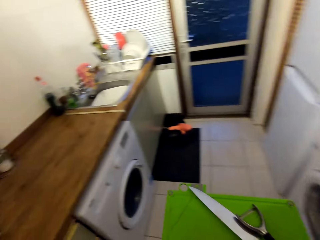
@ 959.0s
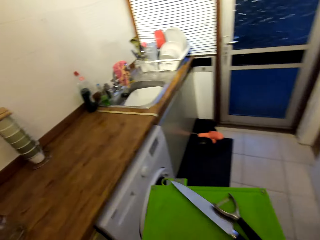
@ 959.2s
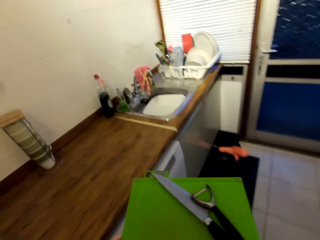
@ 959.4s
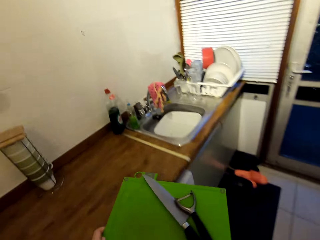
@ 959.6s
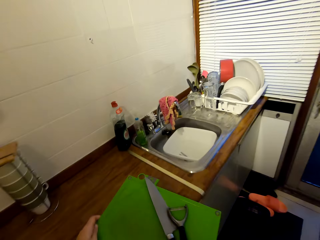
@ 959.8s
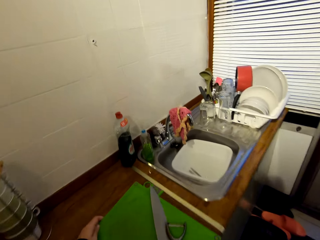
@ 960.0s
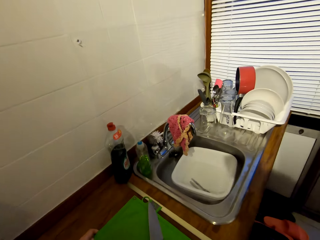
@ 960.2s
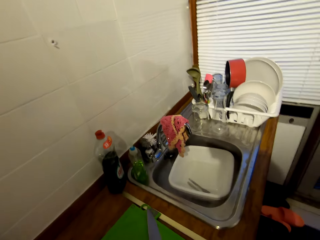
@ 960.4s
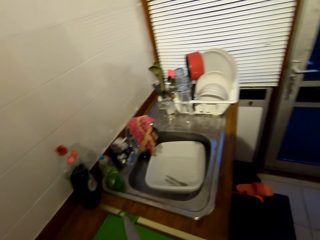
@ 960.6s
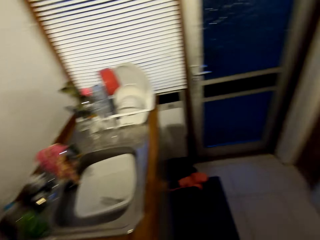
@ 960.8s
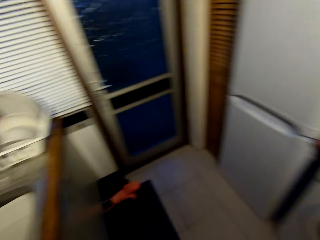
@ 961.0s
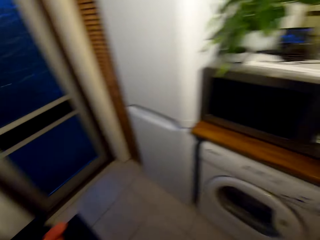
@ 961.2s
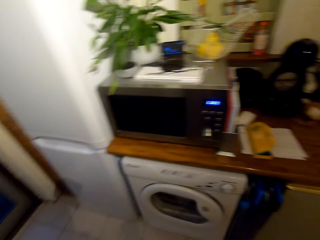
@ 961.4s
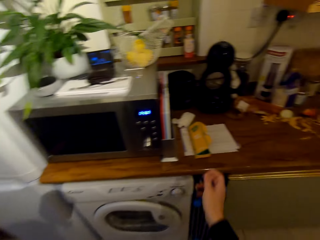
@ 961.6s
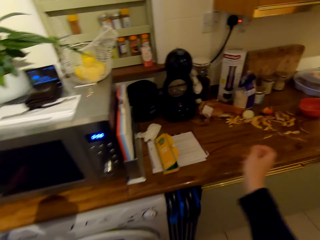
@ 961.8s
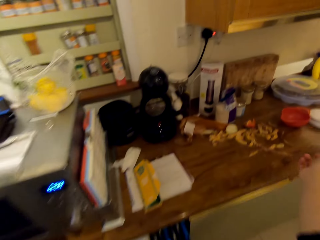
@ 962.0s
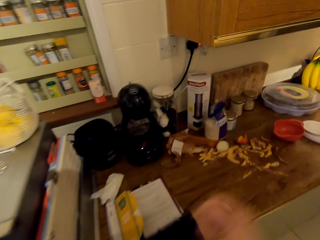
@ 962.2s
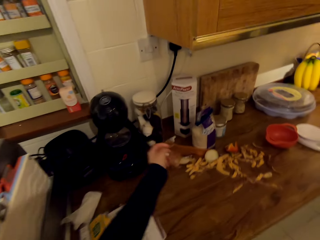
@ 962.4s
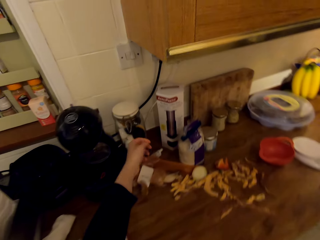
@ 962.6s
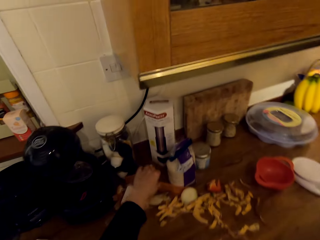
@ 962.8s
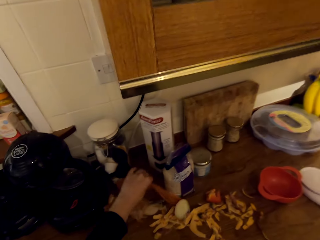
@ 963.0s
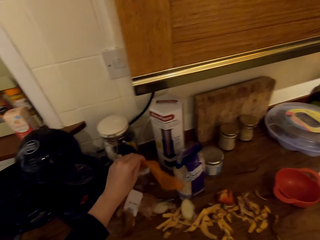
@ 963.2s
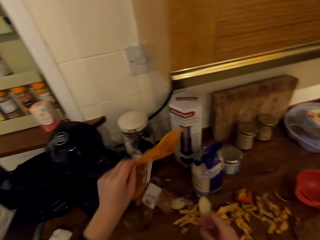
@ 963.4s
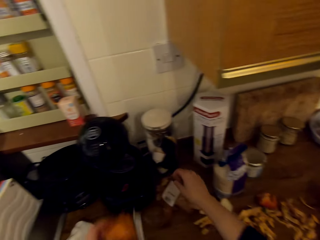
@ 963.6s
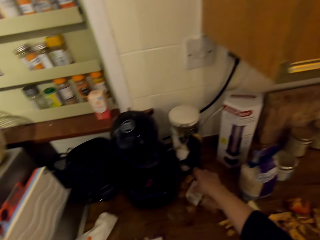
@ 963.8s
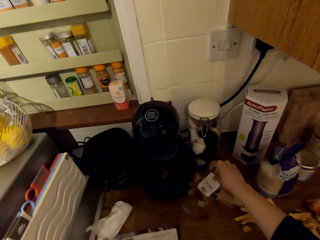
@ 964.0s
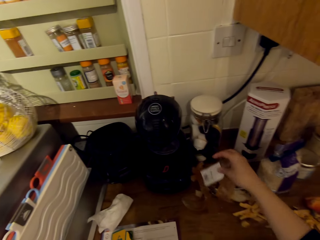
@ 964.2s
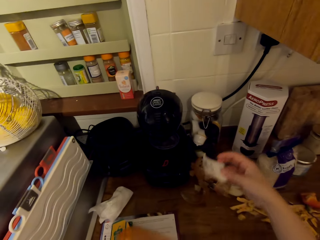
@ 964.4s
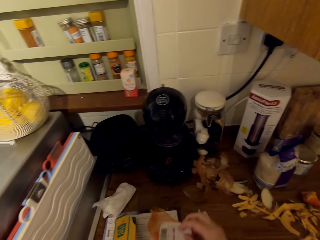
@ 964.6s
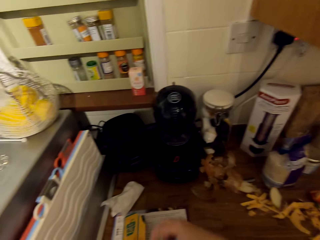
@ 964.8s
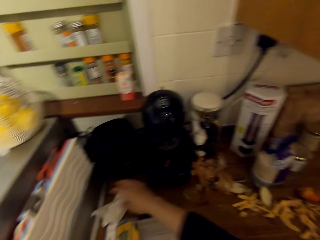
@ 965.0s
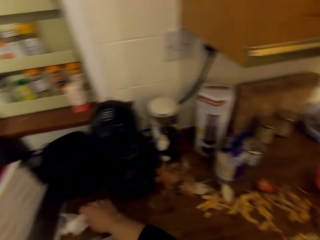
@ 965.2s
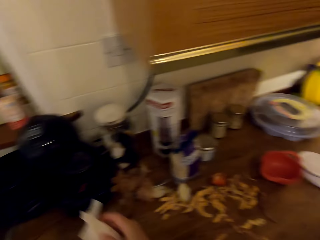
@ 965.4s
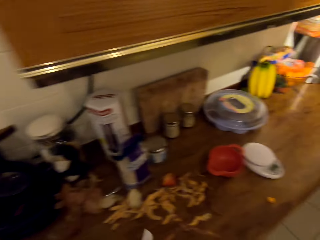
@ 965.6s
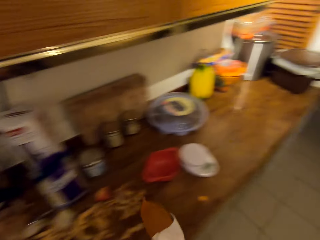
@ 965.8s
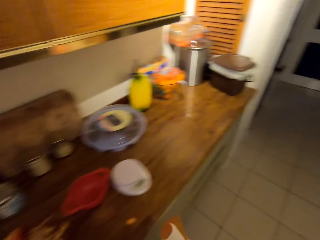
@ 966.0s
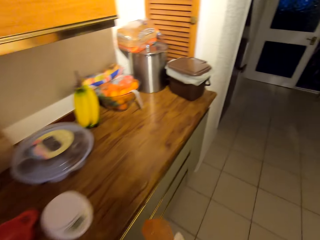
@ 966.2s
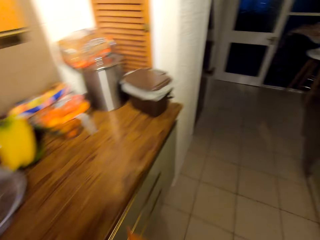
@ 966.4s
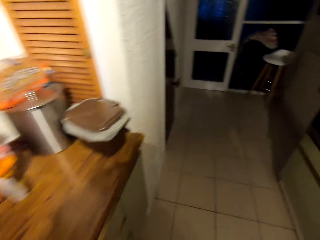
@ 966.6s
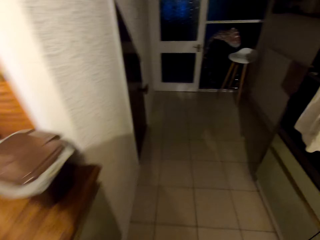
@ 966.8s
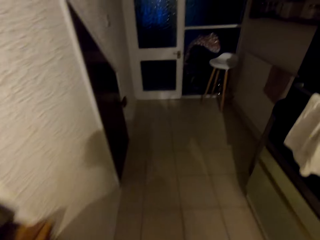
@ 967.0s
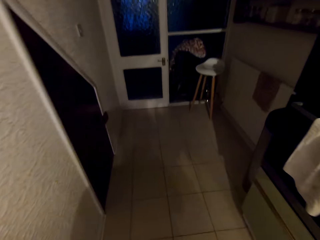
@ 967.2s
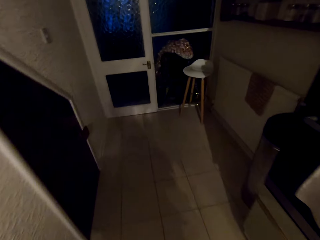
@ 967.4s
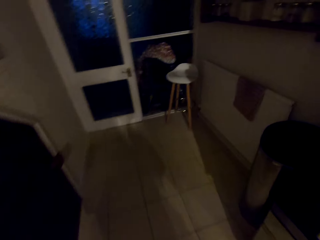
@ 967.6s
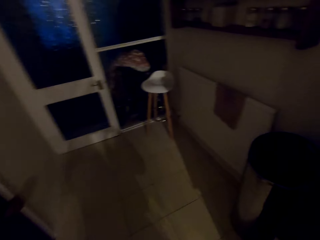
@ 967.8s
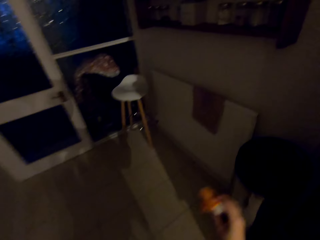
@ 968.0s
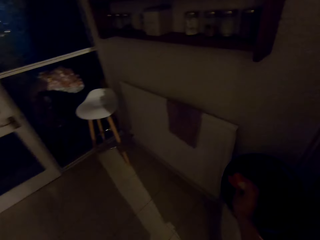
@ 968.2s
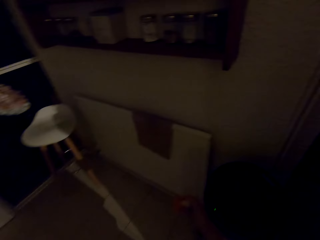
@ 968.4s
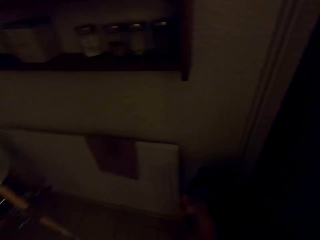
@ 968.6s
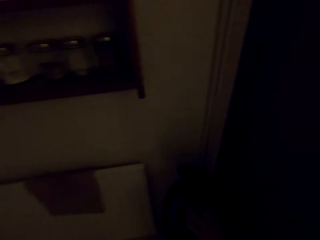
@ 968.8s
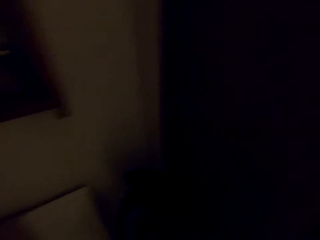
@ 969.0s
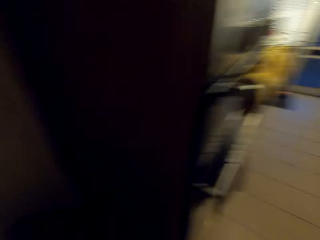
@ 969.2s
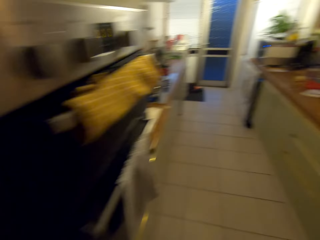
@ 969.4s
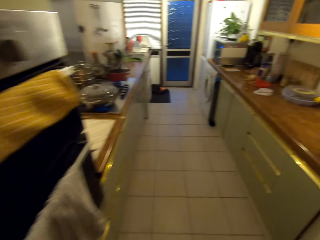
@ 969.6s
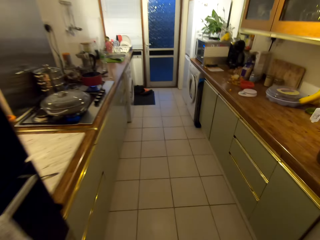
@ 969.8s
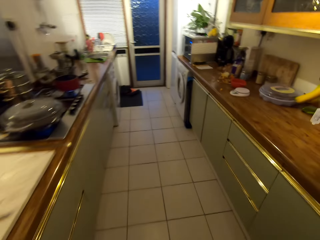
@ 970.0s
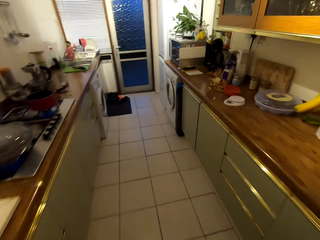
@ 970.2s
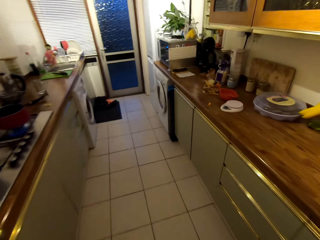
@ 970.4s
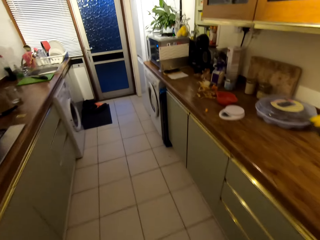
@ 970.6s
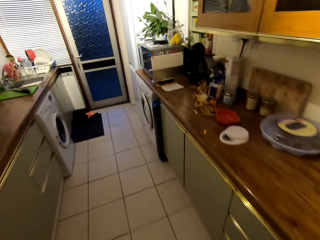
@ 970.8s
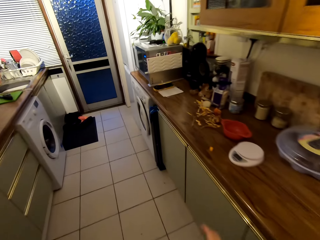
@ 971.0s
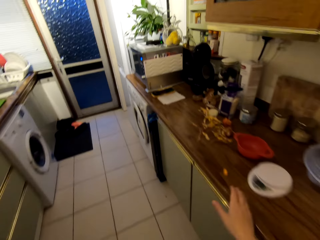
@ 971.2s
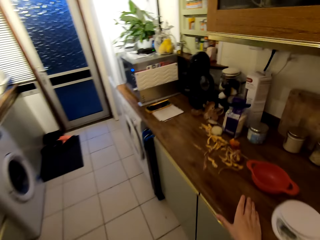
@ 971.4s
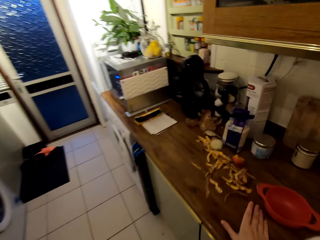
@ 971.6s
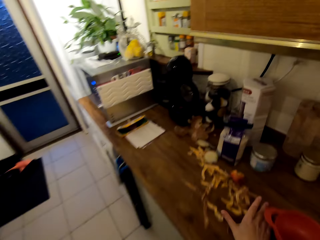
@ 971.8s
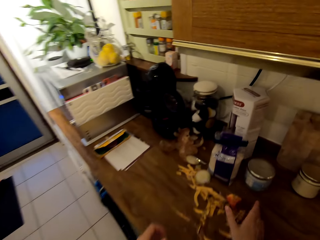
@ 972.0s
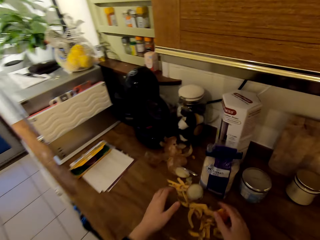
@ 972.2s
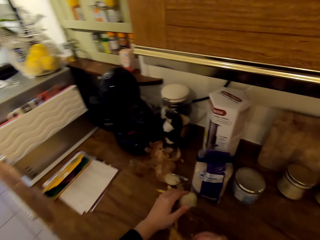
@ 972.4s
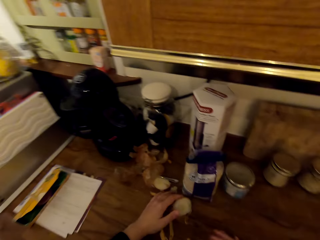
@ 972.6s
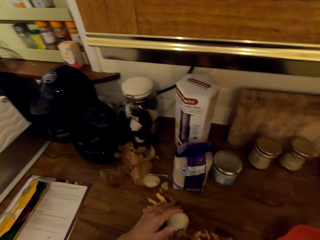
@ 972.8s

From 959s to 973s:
The camera wearer picks up the chopping board from the counter. She walks around the kitchen. She places the chopping board on the counter. She turns towards the counter. She pulls on her sweater's sleeves. She picks up the sack from the counter. She picks up the price tag. She places the price tag in her left hand. She picks up the paper bag. She walks towards the dustbin. She throws the trash in the dustbin. She walks towards the microwave. She collects the peels with her hand.

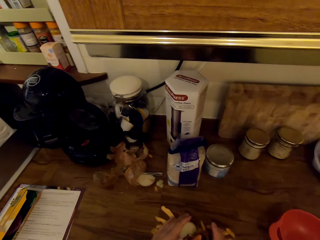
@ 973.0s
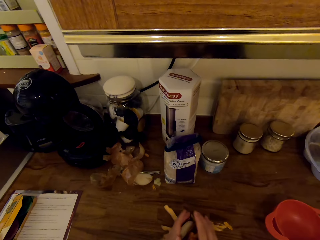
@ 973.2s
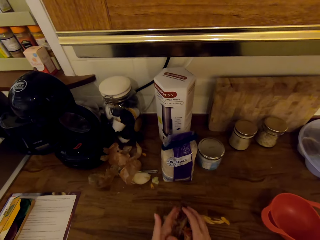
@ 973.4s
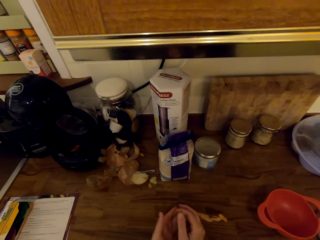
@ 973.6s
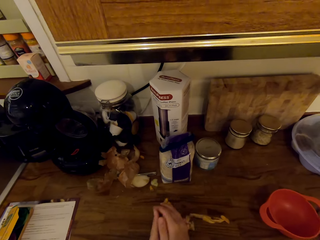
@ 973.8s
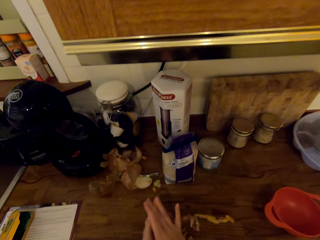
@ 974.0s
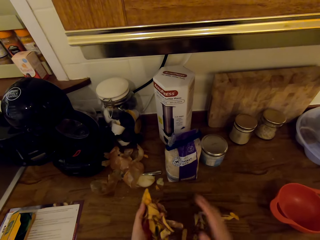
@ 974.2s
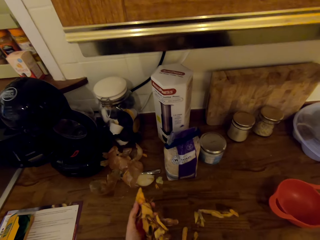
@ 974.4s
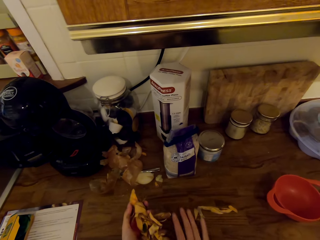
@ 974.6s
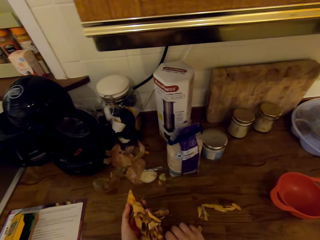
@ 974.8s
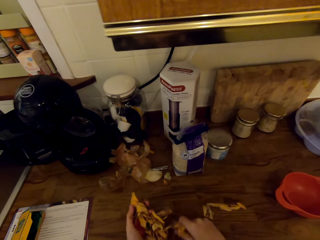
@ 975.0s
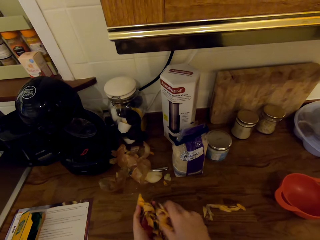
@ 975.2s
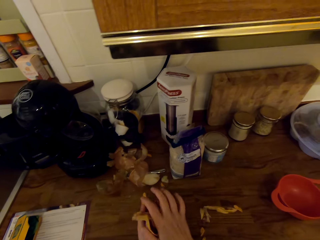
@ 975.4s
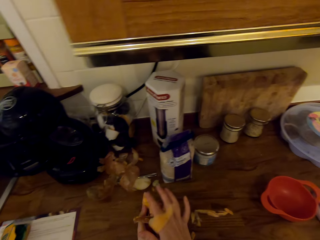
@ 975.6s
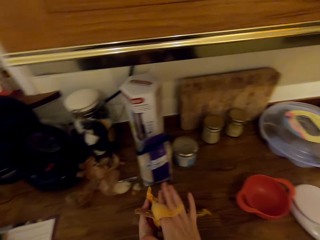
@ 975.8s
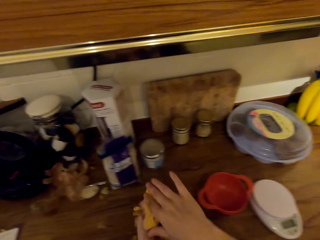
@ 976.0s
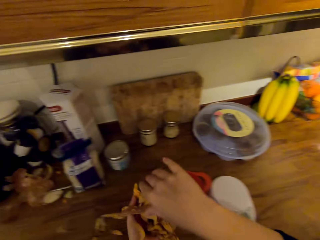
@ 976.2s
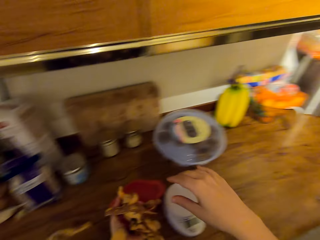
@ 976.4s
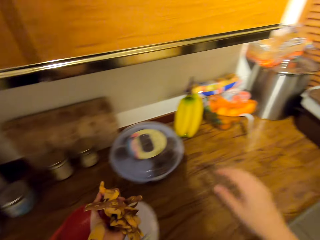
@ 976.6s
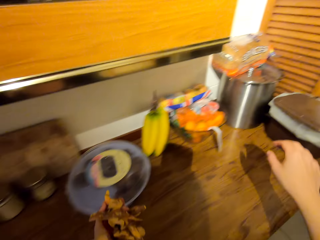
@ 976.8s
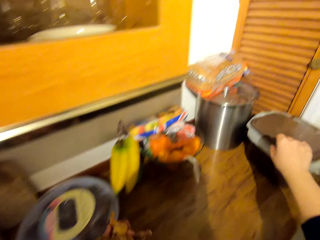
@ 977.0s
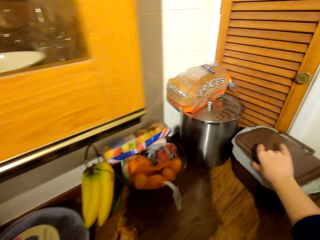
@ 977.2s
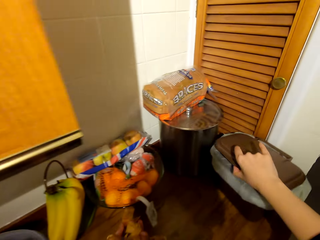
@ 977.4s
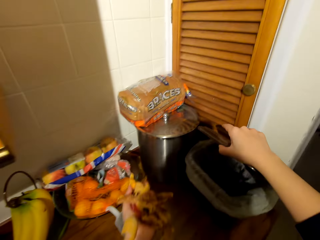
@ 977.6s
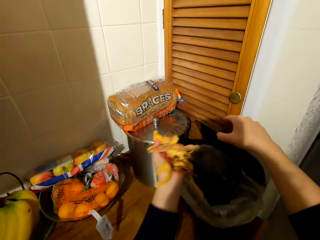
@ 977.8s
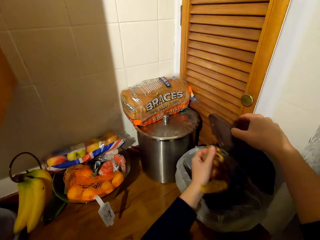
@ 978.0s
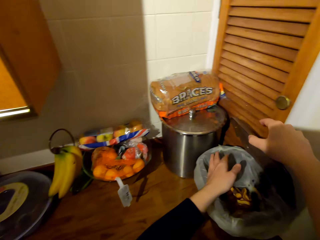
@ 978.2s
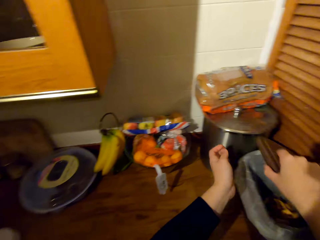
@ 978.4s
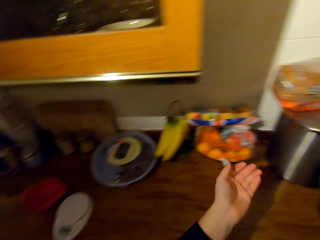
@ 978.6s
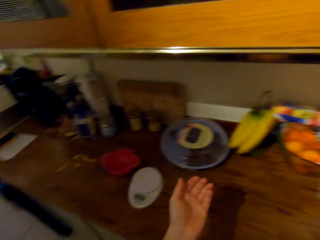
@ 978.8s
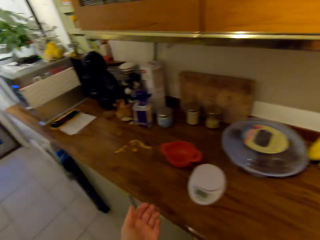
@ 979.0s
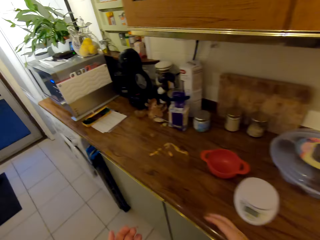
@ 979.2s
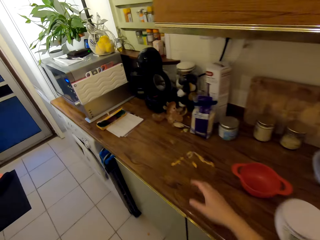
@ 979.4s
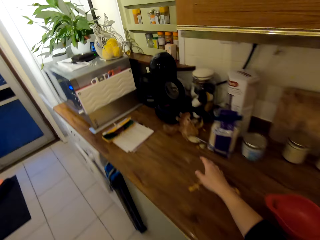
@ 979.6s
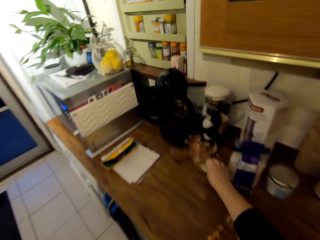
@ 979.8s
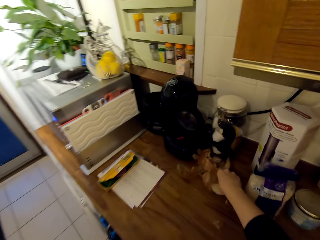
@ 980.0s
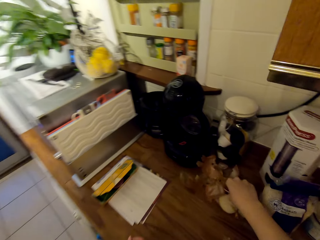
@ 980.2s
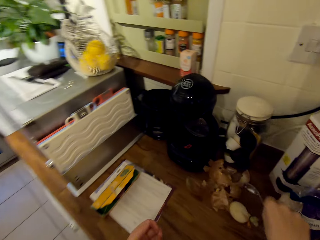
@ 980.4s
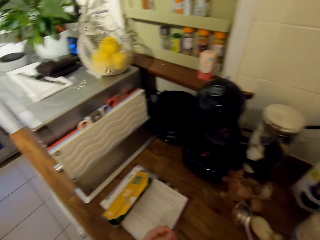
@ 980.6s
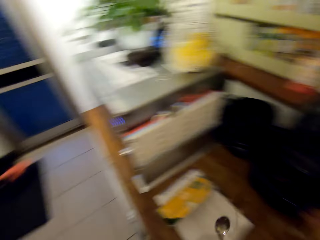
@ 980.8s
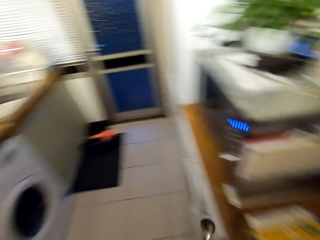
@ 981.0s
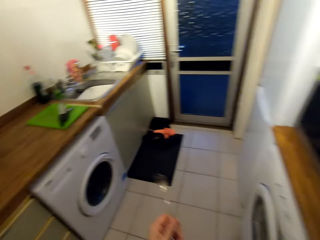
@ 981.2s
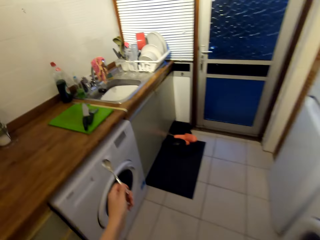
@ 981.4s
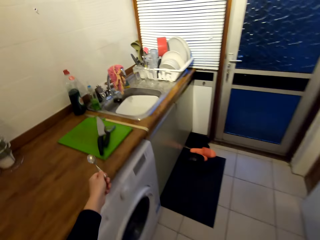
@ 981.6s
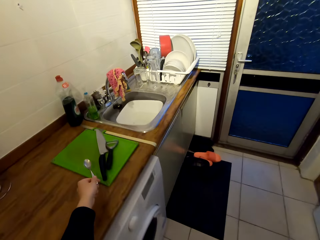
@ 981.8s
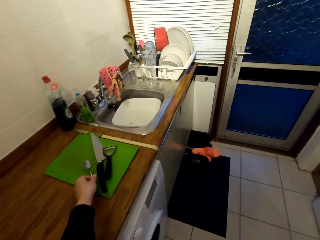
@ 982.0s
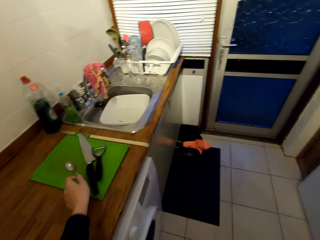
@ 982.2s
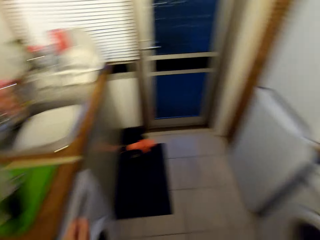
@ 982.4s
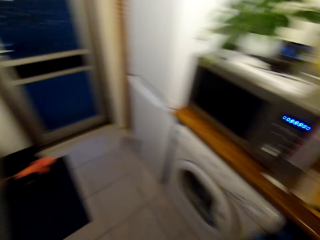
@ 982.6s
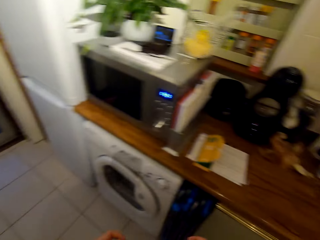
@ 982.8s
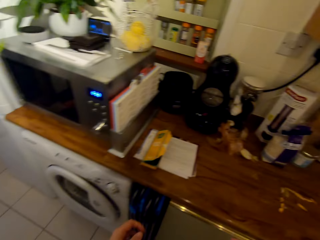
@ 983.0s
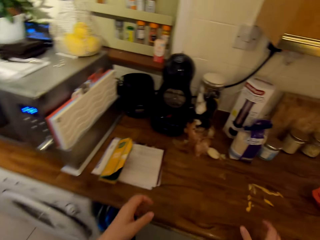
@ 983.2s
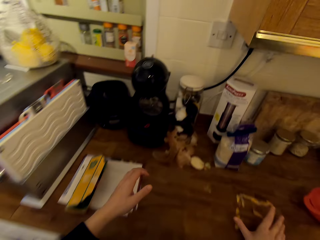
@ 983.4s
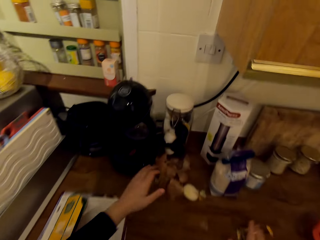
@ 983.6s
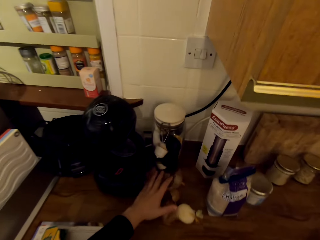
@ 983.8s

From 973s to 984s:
The camera wearer walks towards the trash can. They open the trash can. They throw the peels in the trash can. They close the trash can. They turn around the kitchen. They walk towards the microwave. They pick up the spoon from the counter. They reach for the chopping board. They walk around the kitchen. They place the spoon on the chopping board. They turn towards the counter.
